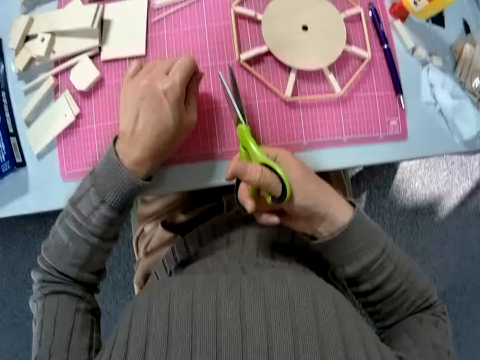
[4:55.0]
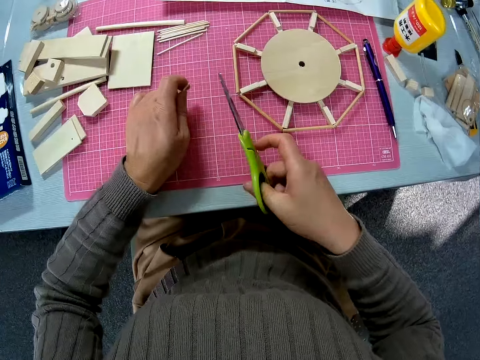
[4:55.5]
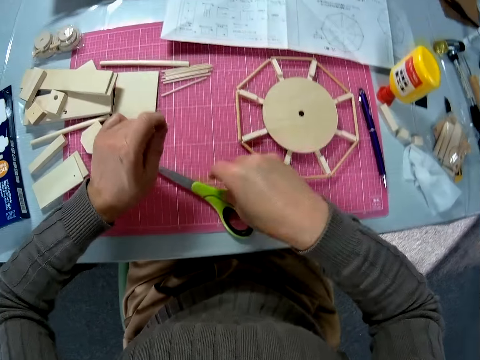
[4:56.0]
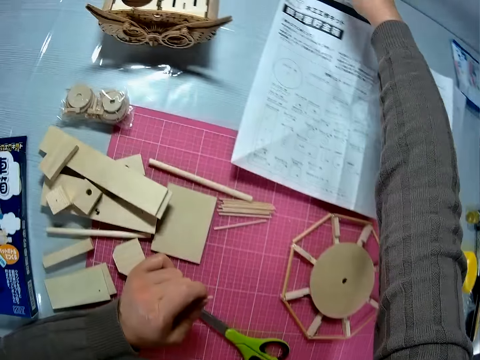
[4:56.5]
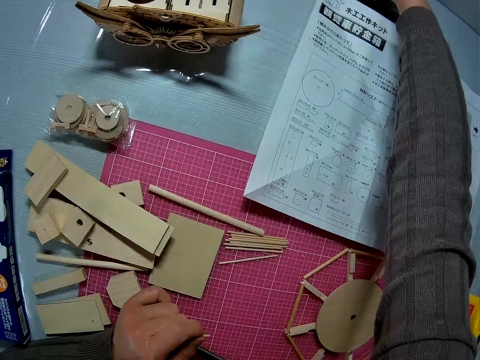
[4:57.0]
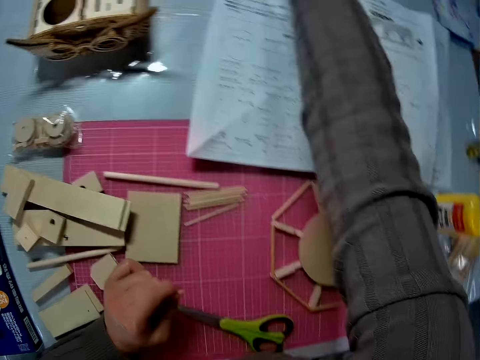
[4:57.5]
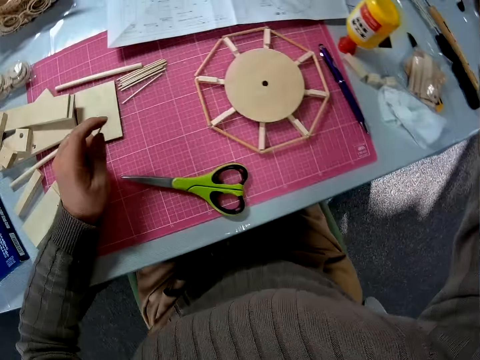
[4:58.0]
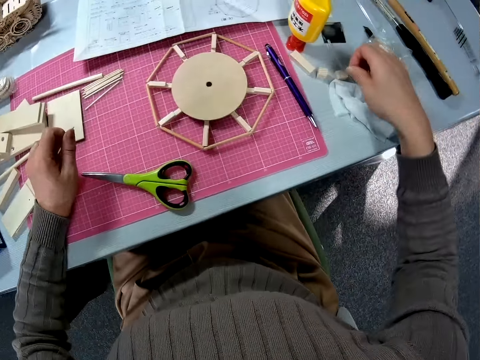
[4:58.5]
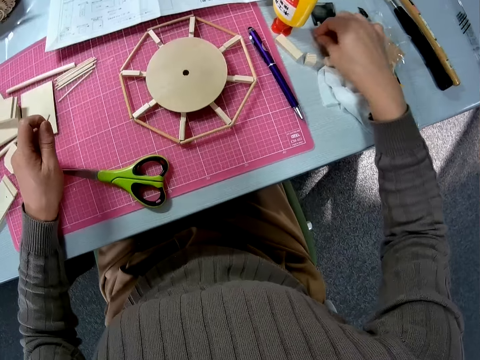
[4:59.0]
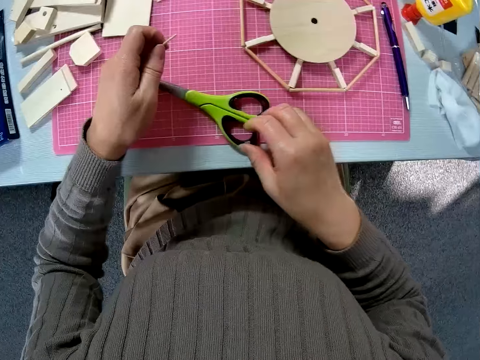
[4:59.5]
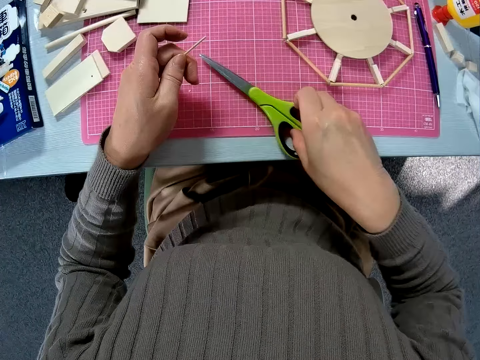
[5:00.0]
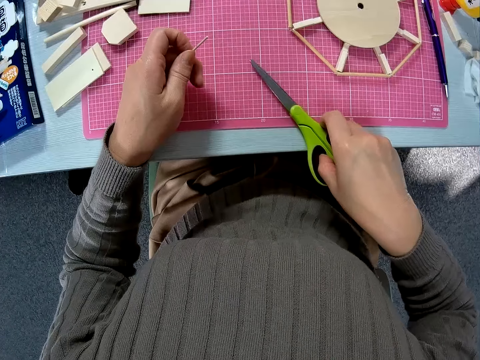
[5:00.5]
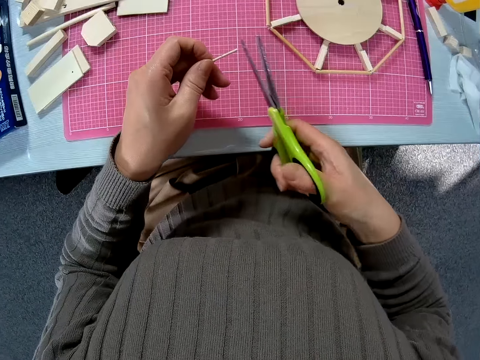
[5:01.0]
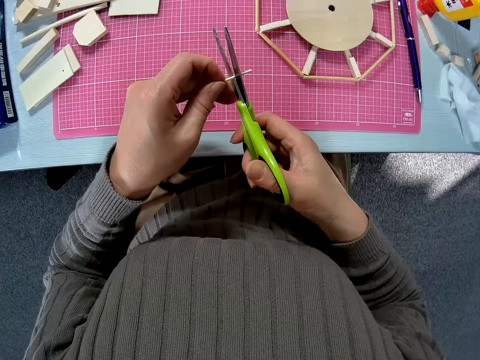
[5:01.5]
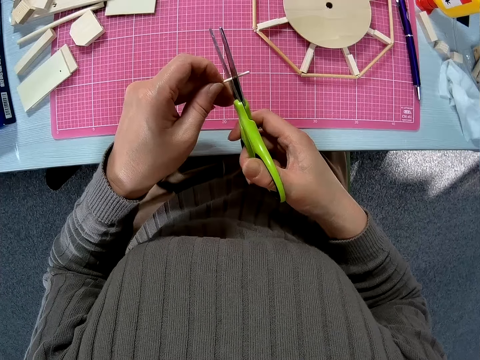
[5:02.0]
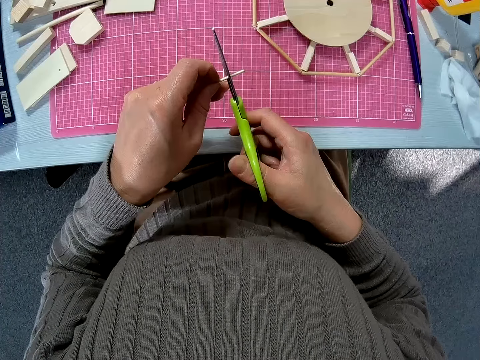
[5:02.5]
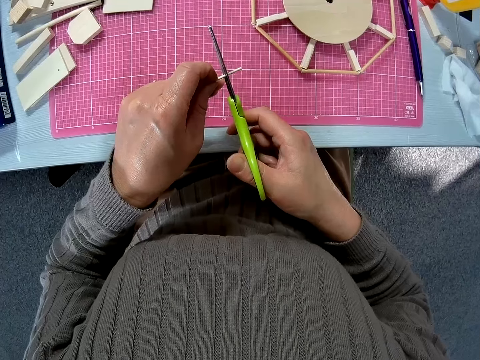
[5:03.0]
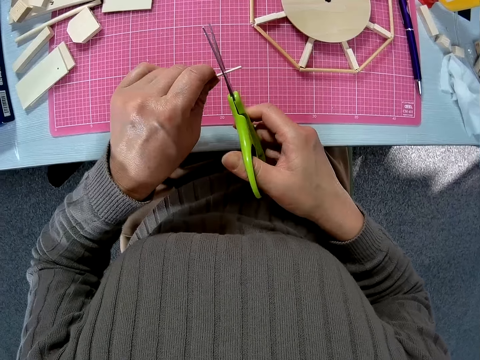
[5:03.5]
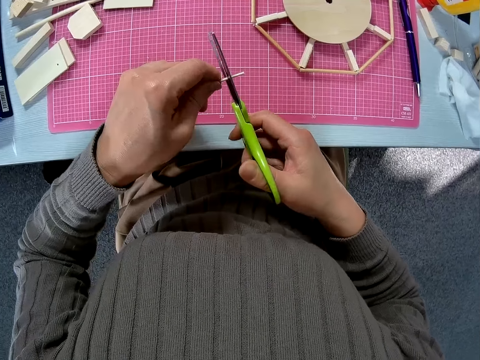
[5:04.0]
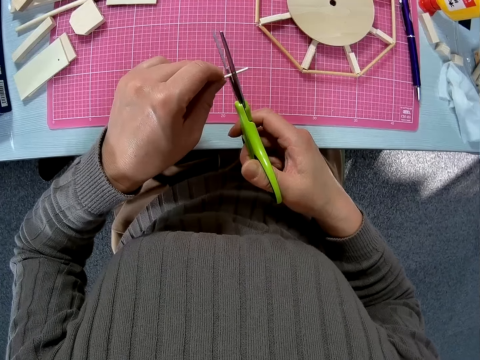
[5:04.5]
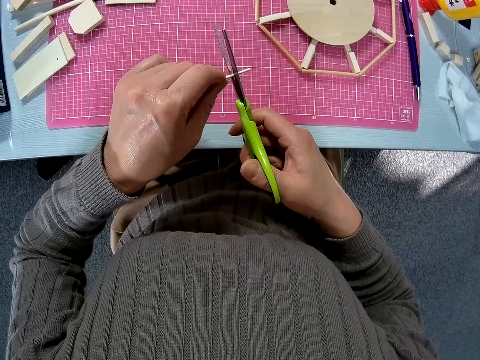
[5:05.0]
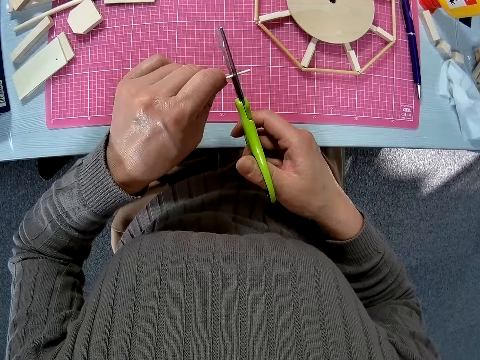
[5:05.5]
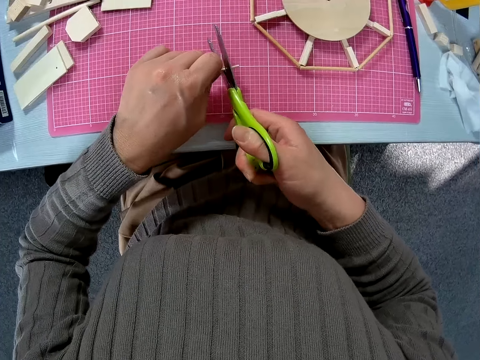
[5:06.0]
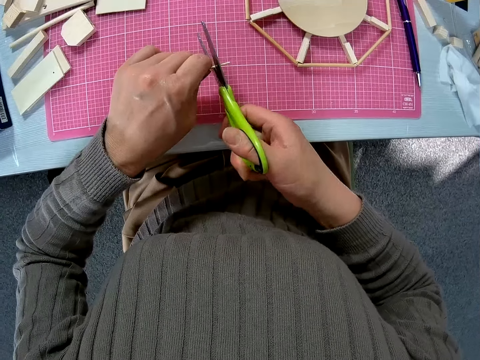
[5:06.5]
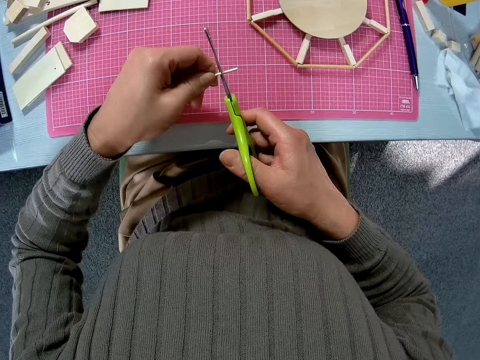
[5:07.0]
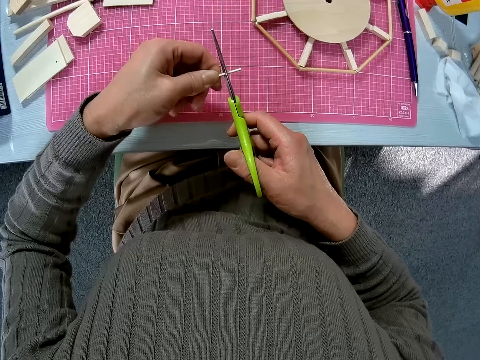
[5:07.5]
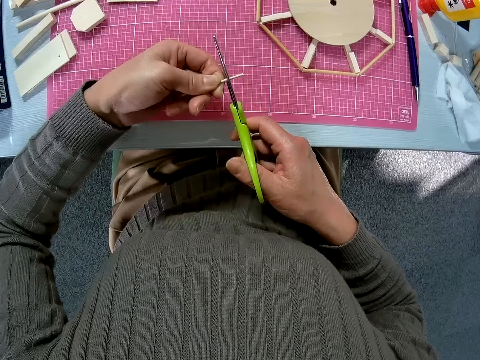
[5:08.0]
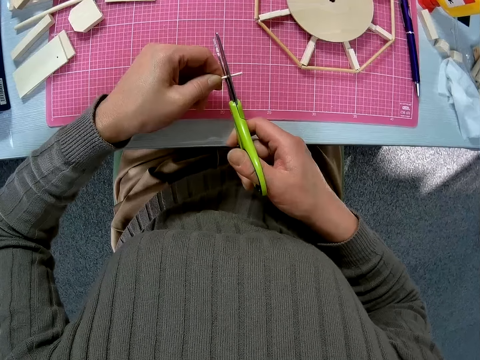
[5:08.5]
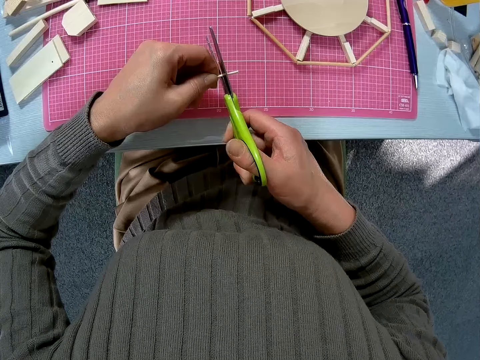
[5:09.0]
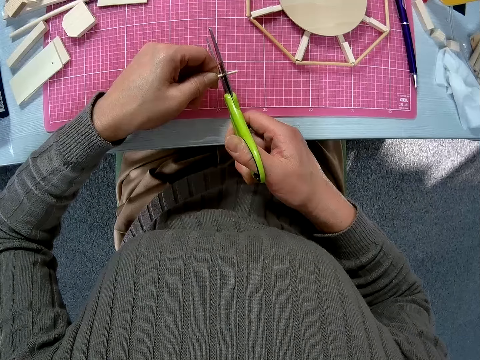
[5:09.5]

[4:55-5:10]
The camera wearer puts down the scissors on a cutting mat. They move a hand on a table. They pick up the scissors from the cutting mat. They cut a wood rod with the scissors.

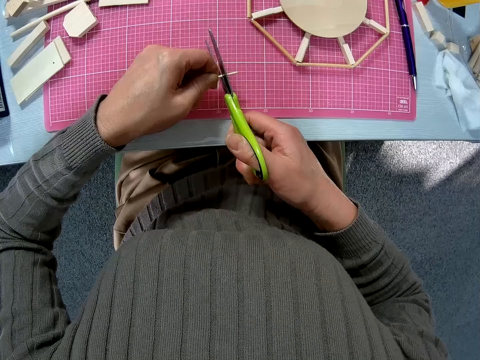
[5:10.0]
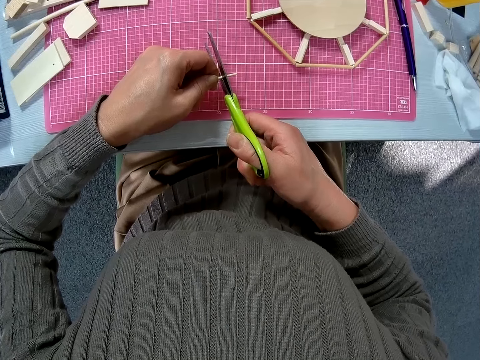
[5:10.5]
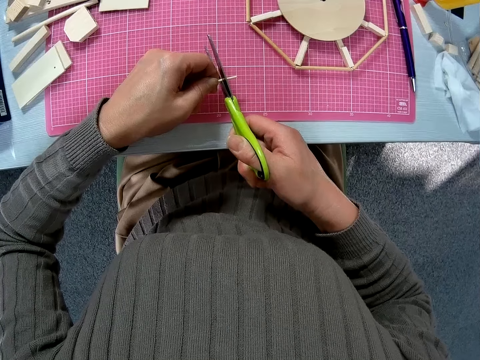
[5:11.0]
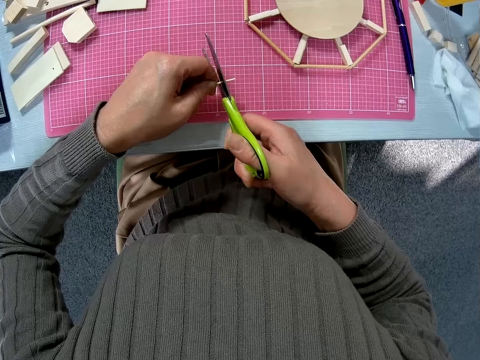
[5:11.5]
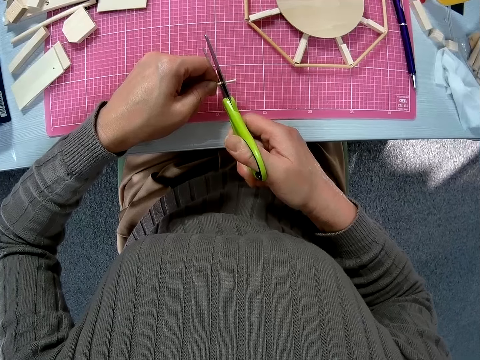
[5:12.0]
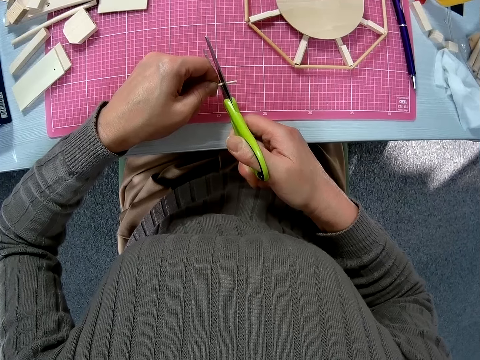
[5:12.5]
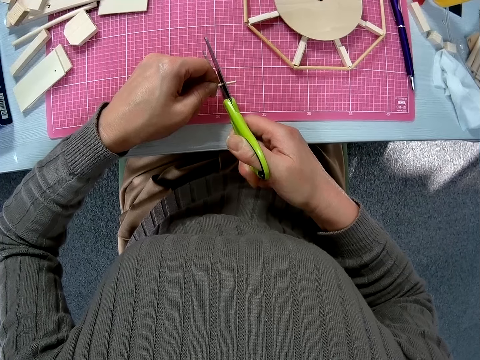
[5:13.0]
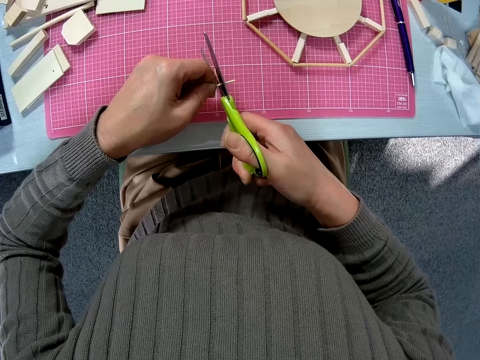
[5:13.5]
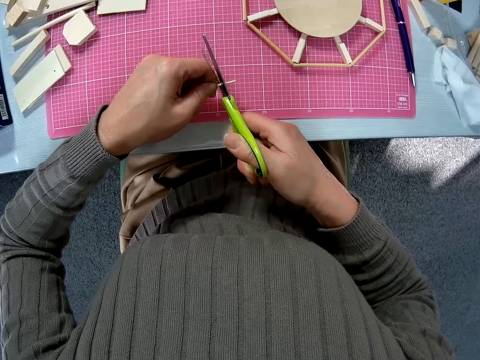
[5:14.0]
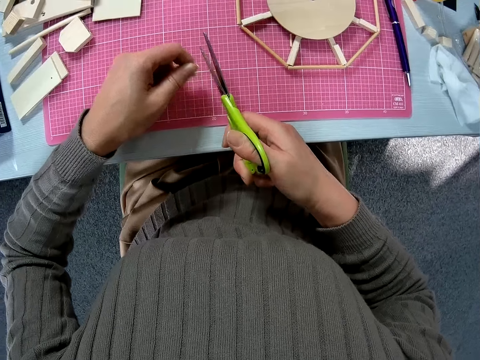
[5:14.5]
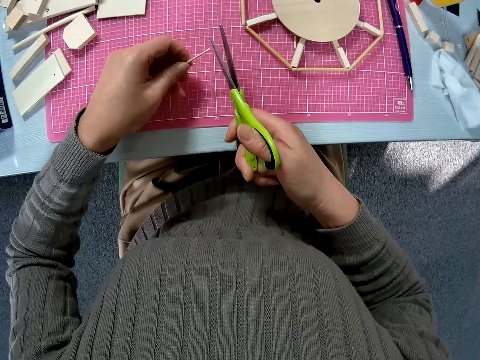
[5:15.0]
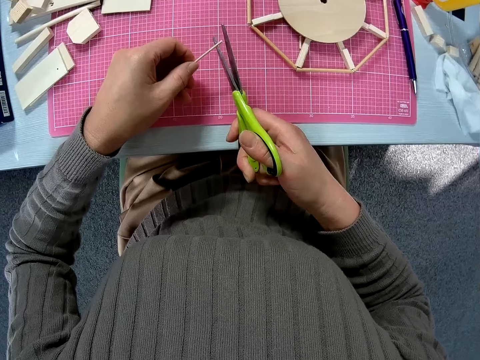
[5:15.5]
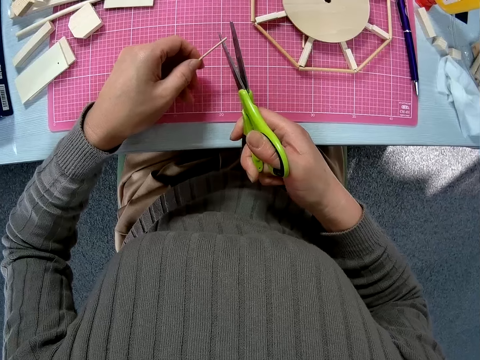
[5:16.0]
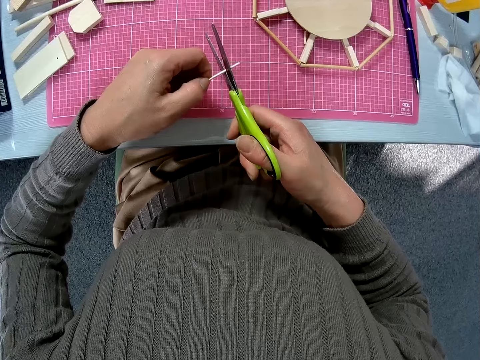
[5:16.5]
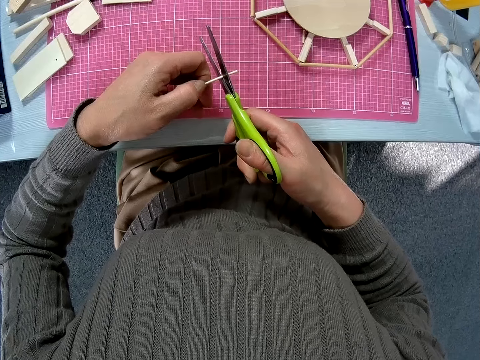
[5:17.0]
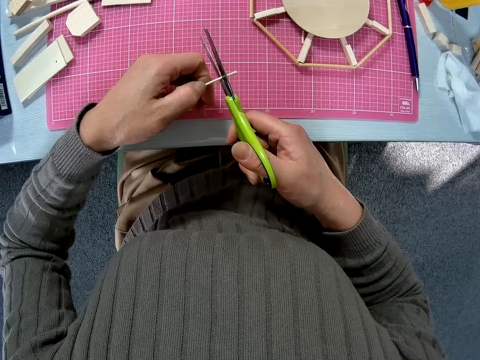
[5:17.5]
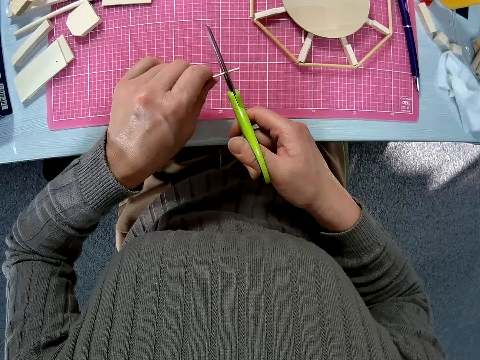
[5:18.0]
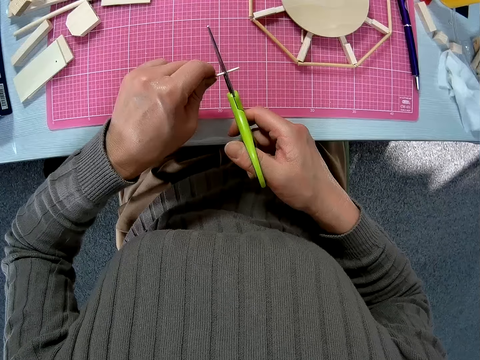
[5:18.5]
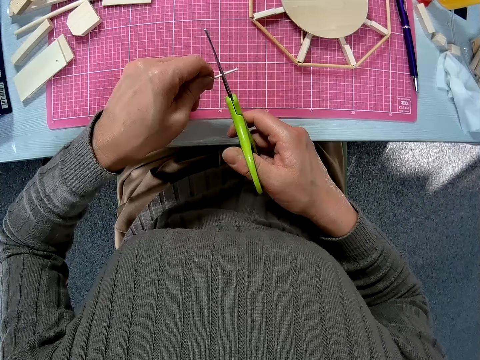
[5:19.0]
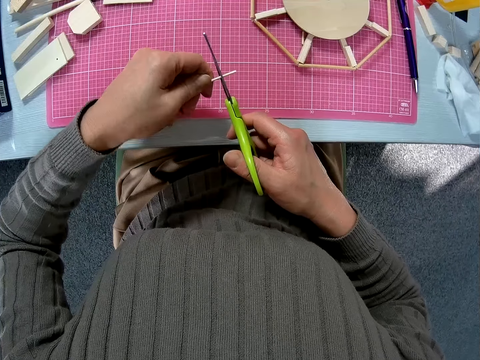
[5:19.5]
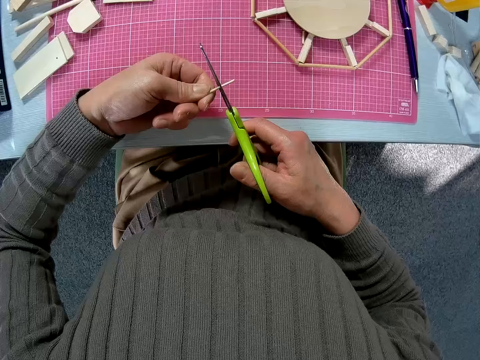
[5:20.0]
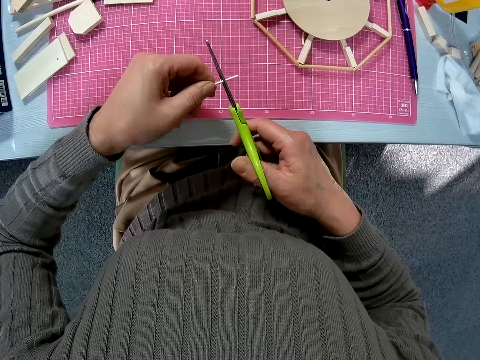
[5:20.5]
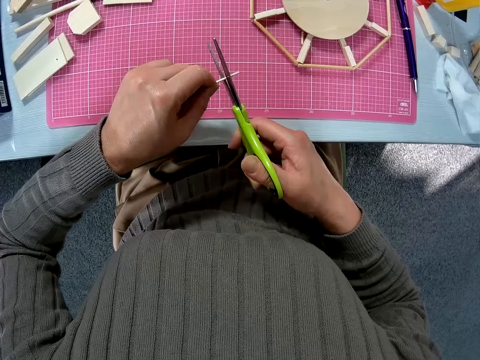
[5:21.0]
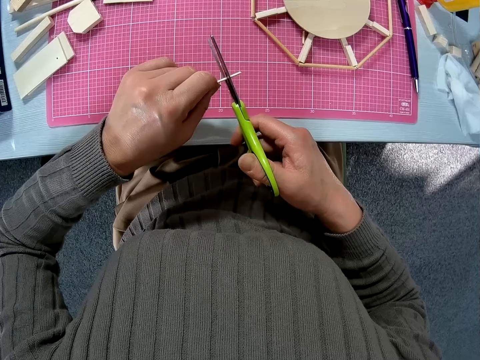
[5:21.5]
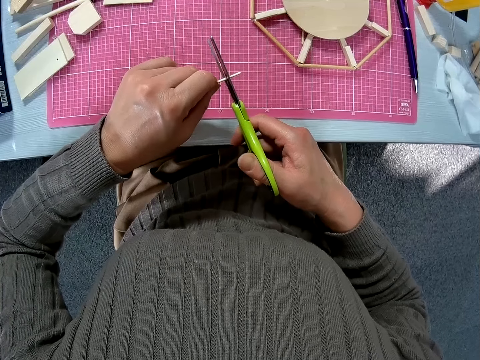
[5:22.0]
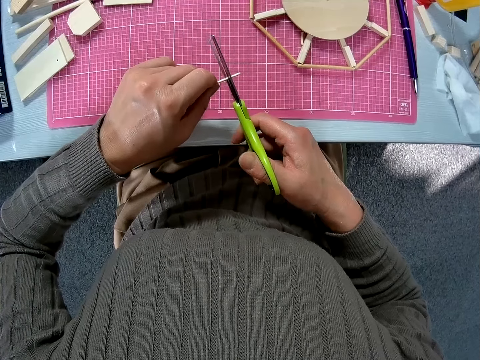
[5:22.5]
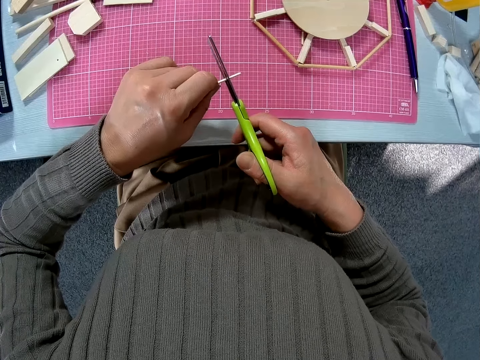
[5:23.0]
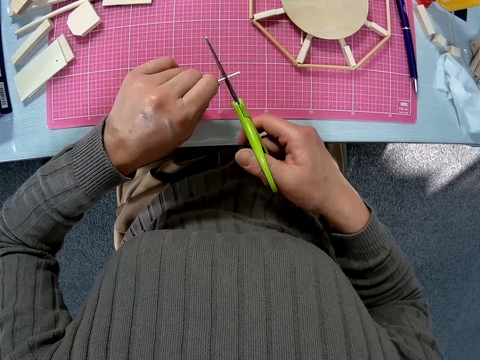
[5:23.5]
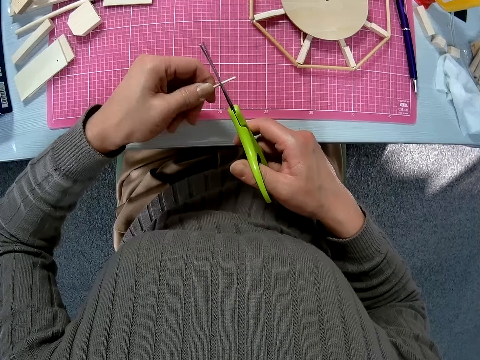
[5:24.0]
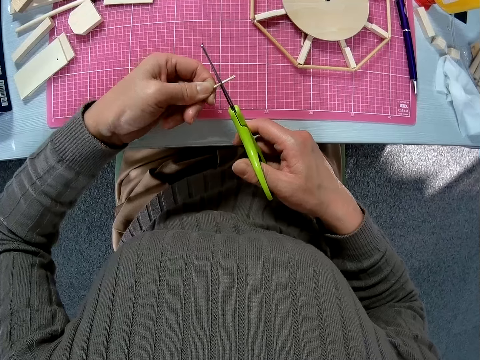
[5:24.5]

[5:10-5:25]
The camera wearer adjusts a wood rod on the scissors. They cut the wood rod with the scissors.
